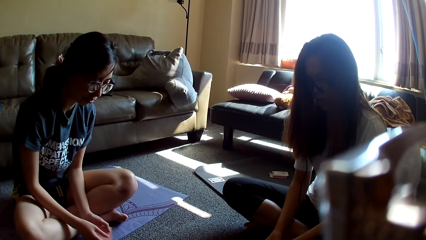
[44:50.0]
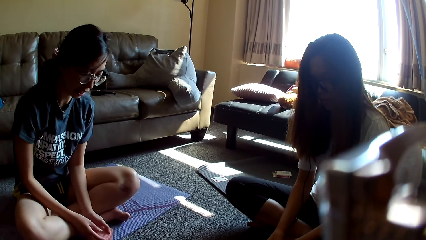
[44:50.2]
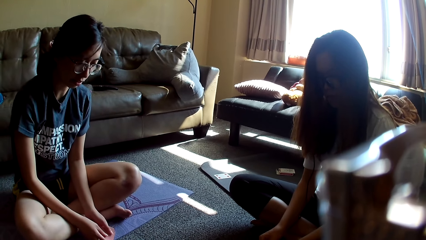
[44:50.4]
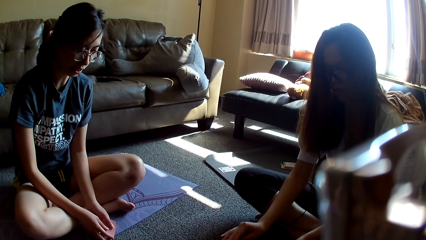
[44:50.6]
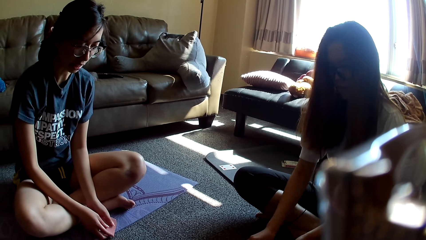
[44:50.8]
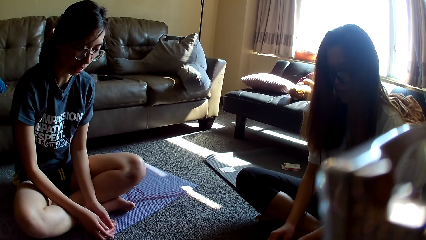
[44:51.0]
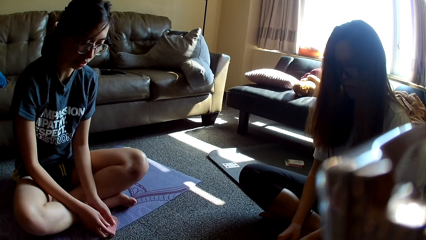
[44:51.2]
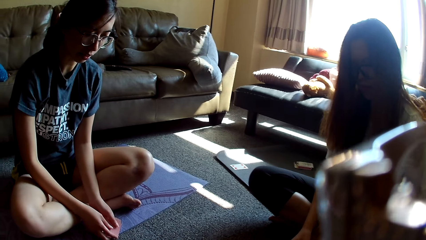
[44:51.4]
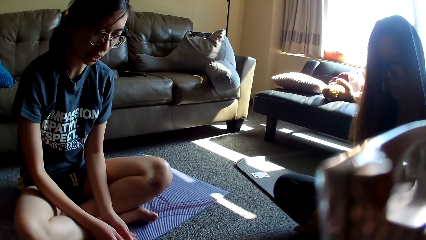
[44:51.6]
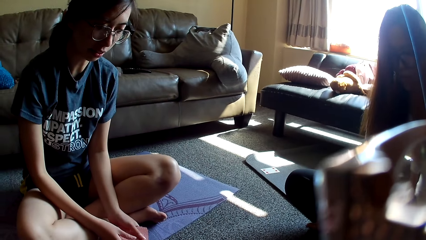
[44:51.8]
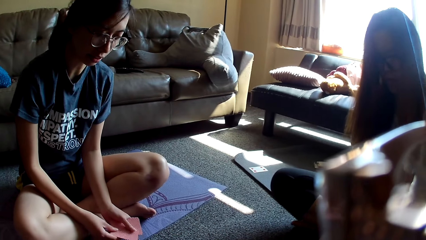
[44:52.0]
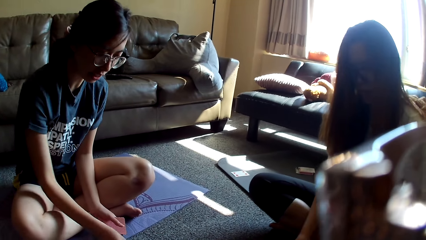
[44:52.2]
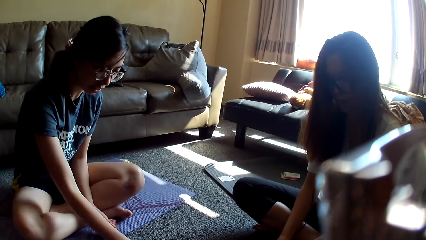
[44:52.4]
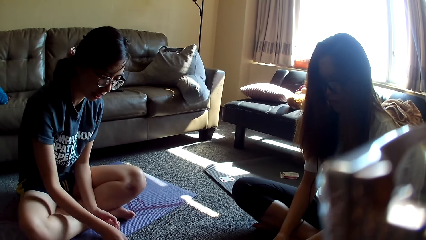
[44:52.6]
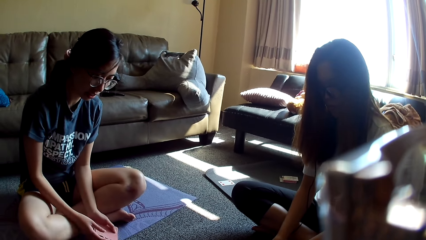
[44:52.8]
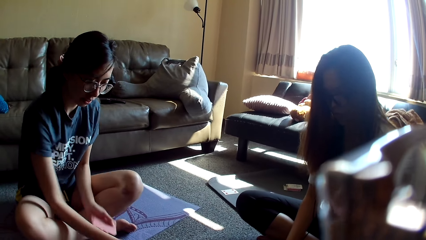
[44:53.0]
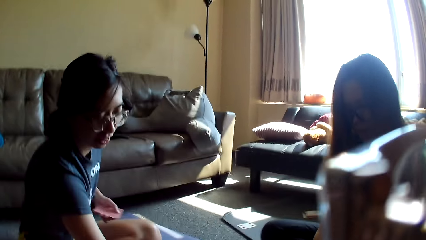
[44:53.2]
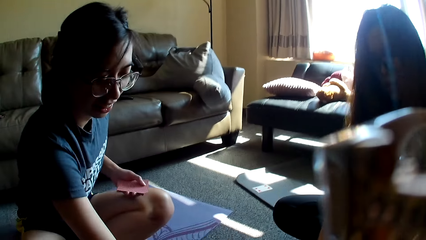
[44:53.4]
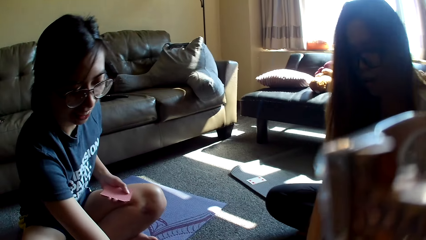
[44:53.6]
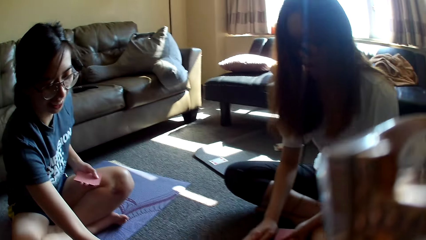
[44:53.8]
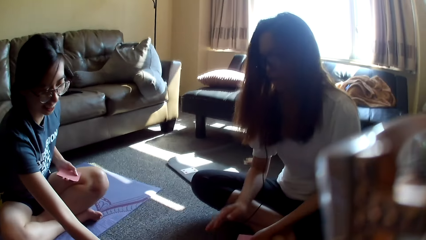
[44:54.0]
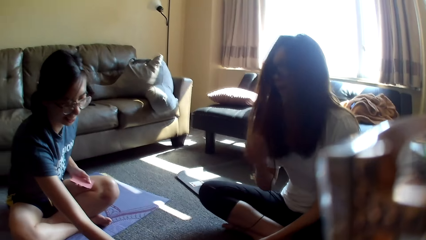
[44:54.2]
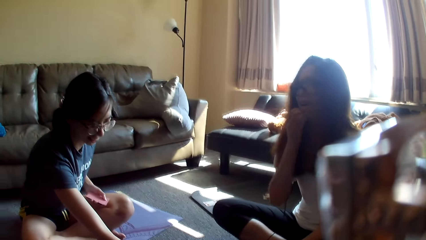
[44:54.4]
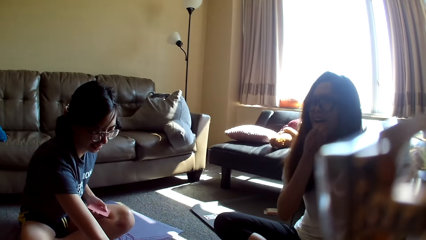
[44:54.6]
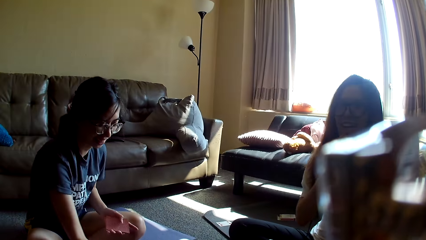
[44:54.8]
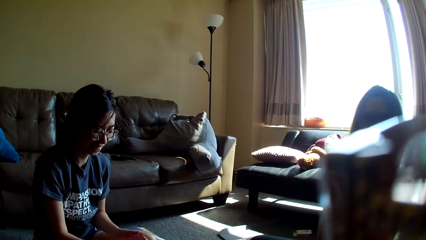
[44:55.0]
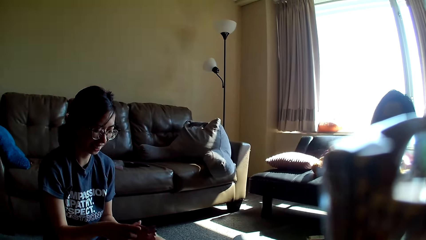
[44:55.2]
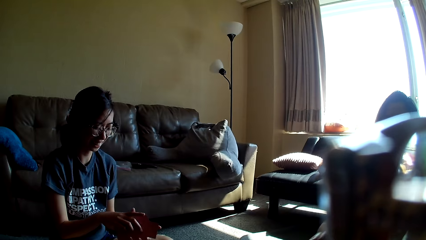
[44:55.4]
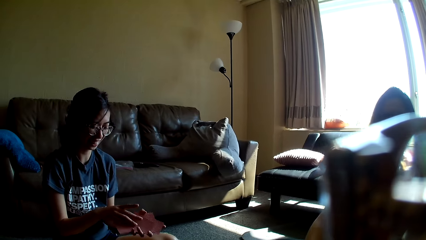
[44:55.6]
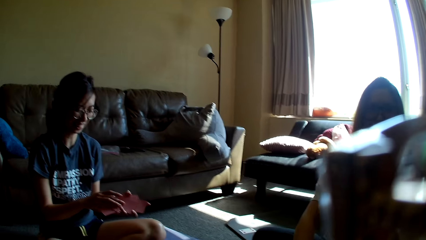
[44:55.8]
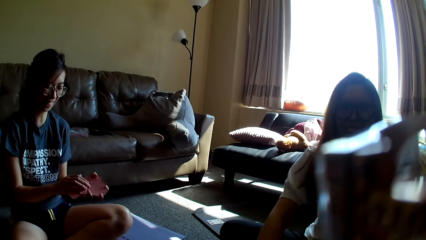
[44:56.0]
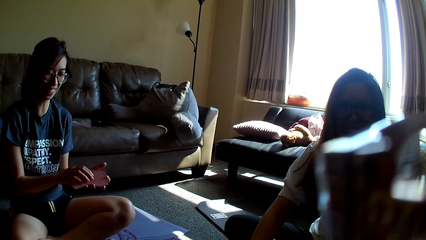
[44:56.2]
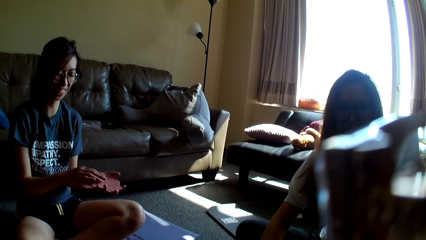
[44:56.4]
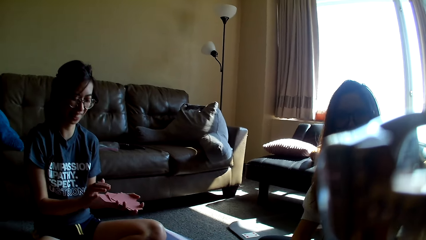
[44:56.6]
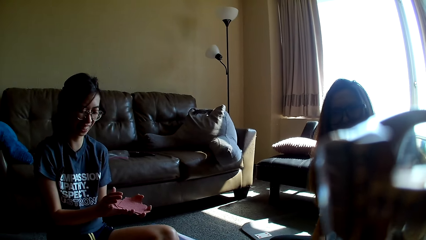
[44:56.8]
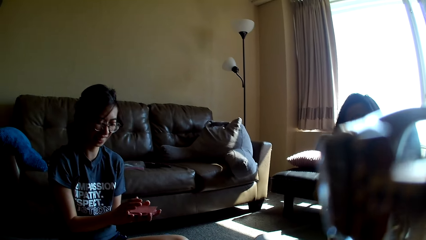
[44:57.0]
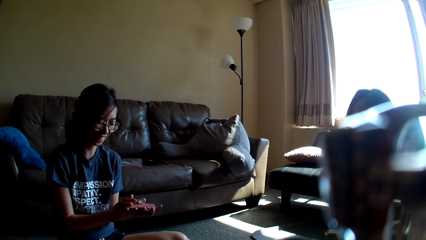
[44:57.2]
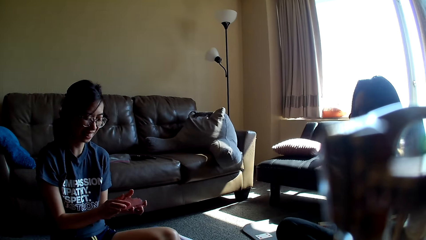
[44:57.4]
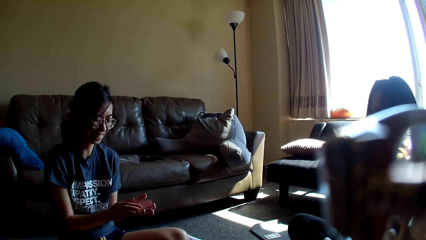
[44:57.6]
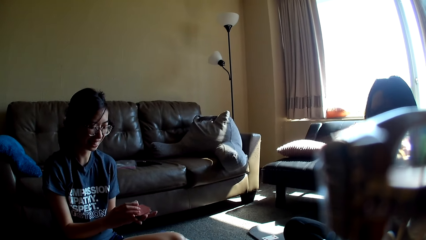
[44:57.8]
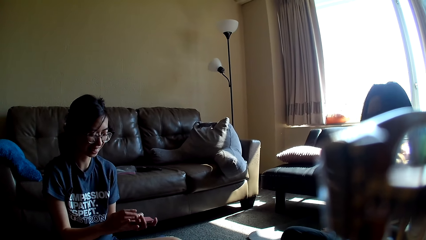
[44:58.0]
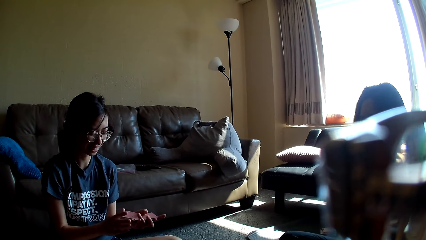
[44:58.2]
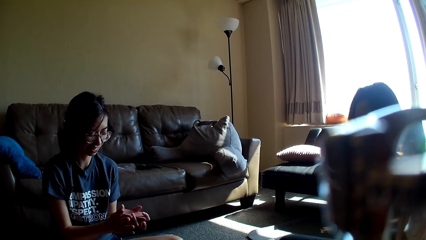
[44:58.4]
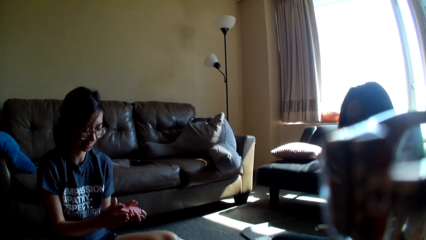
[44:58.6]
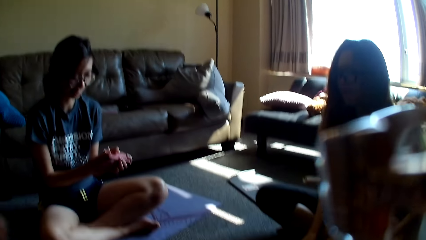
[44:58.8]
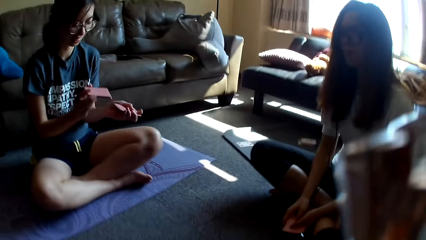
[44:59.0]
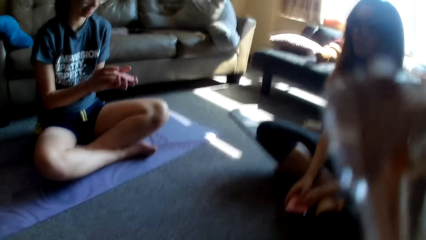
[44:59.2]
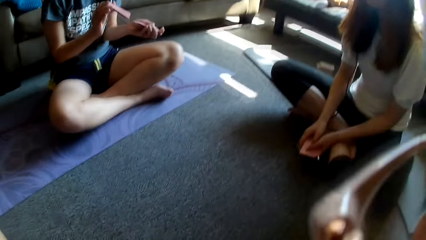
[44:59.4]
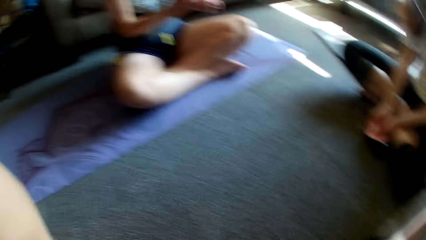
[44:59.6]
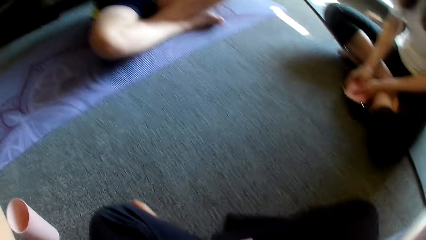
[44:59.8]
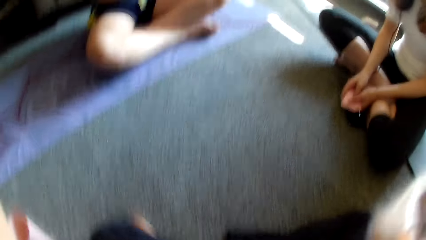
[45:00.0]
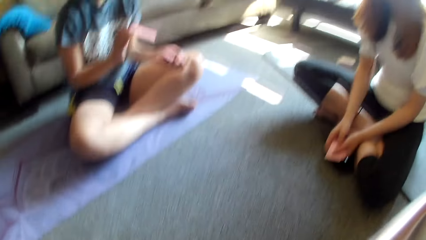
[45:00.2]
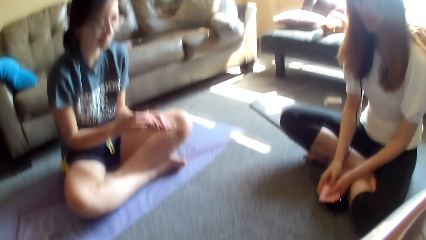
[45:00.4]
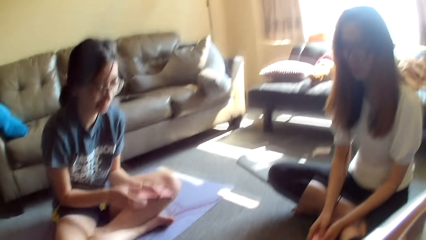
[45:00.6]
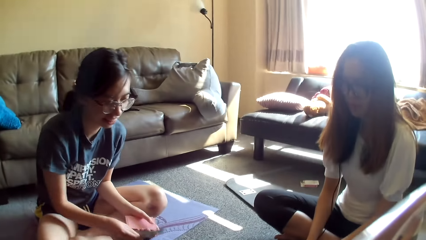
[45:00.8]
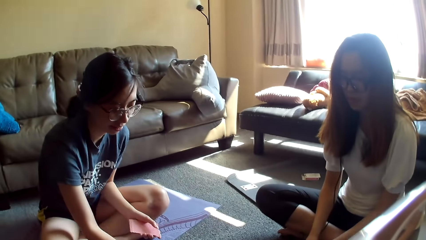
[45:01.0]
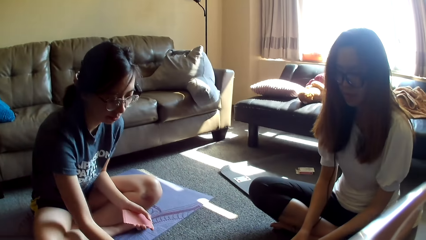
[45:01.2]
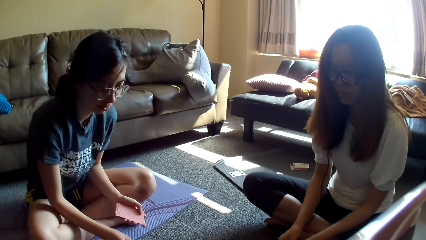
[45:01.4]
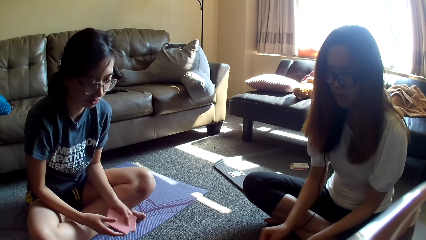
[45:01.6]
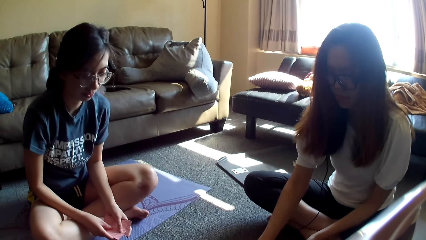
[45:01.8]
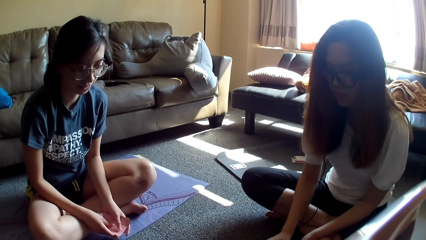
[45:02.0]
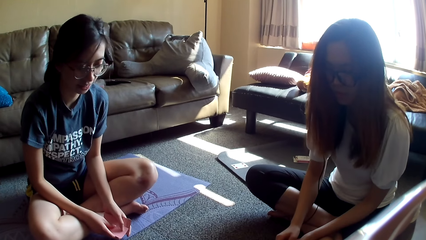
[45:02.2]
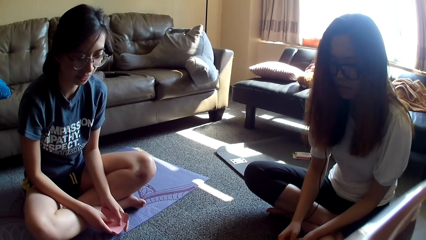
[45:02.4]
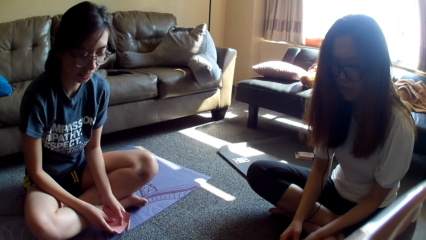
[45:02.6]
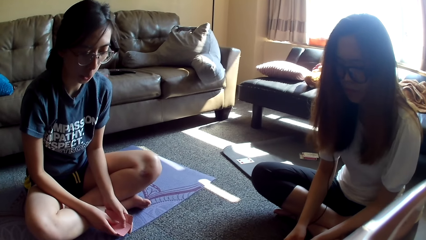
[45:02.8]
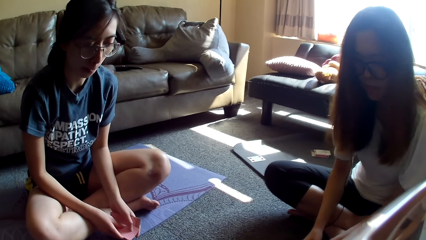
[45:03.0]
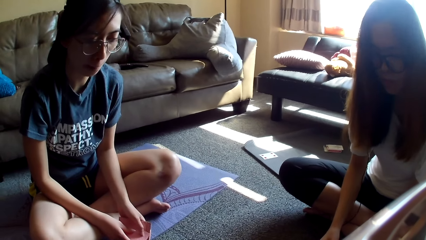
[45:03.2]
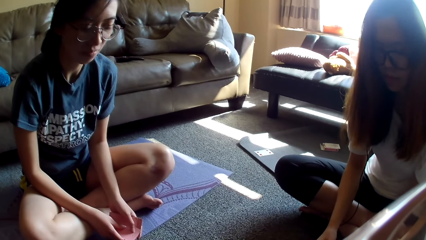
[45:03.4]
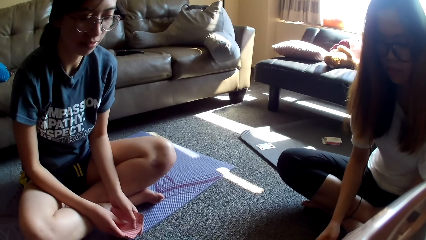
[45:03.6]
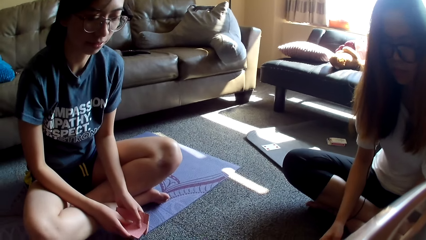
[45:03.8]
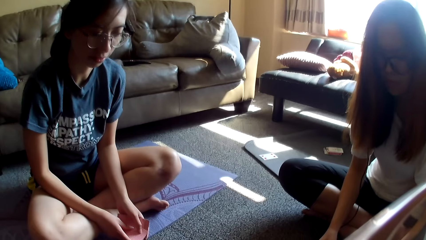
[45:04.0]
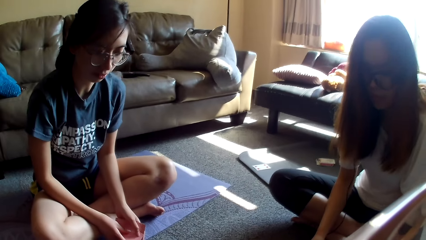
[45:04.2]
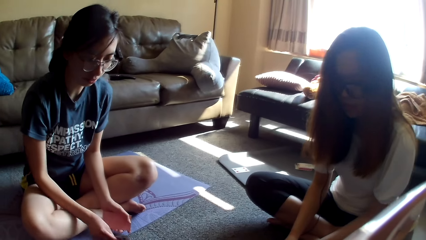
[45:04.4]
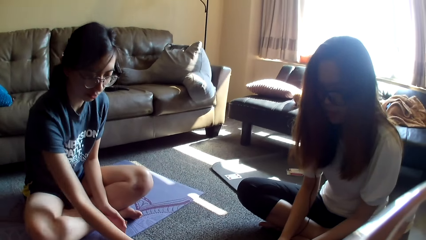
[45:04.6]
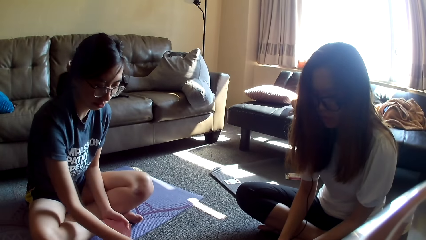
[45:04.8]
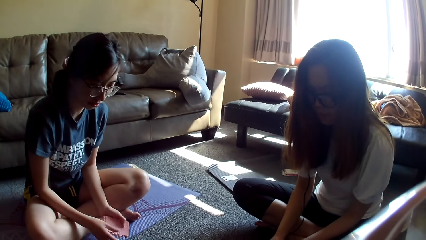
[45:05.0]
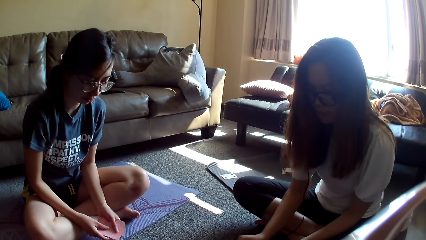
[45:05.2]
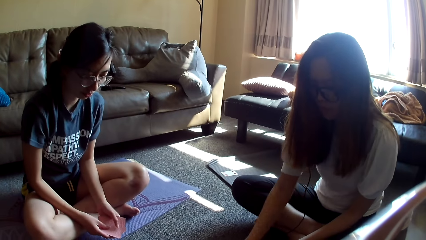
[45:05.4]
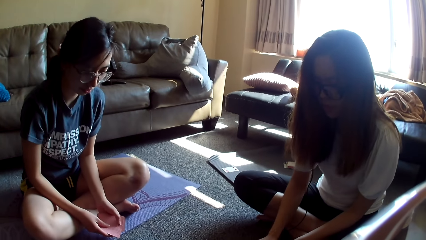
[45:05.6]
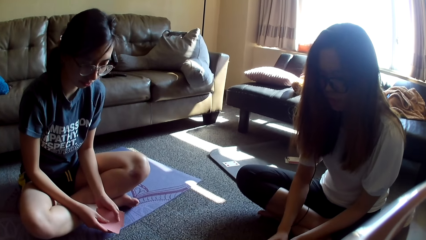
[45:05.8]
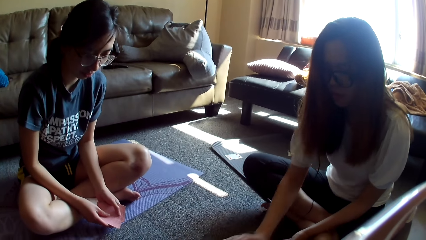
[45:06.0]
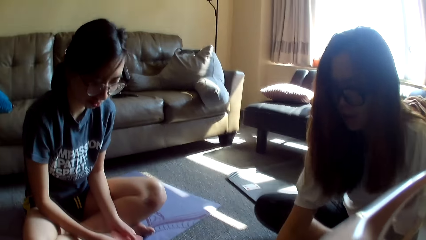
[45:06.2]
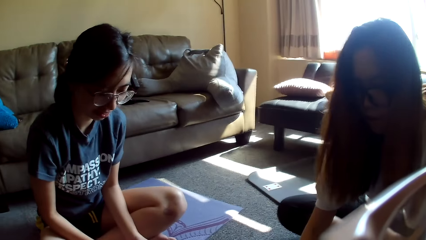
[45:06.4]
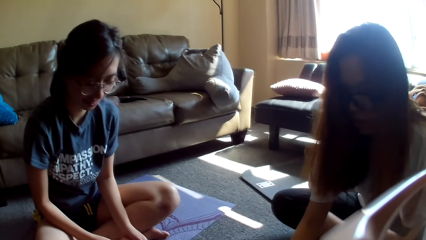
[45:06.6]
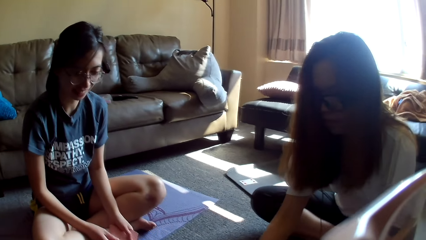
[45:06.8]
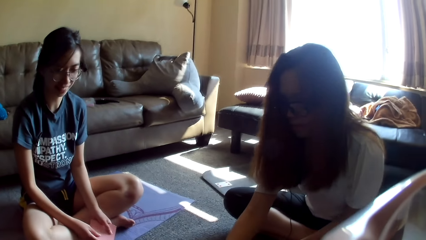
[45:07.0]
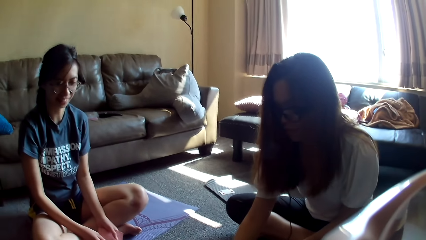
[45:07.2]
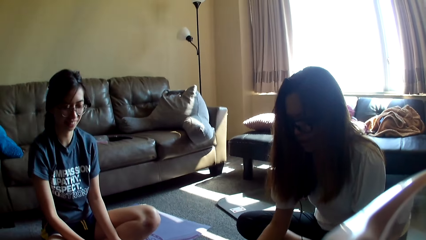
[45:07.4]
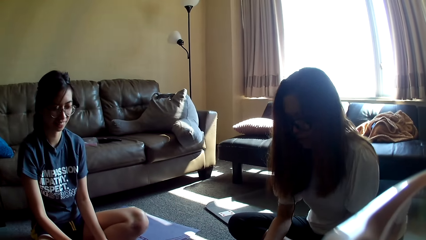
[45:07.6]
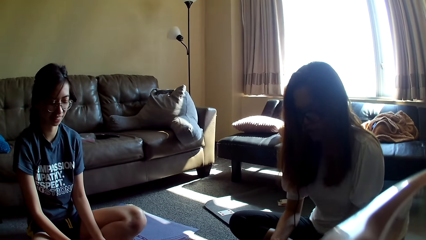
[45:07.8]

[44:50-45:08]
A lady drops the card game and holds the card game. Another lady moves a hand and places a card on the floor. The first lady holds the card game, places a card on the floor, grabs the card game, and taps on the floor. The other lady lifts a hand, touches her face, and covers her mouth. The first lady holds the card game and shuffles the cards. The other lady holds the card game. The camera wearer looks around. The first lady places a card on the floor. She places a card on the floor again. She holds the card game. The other lady drops the card game. The first lady holds the cards. The other lady holds the card game. The camera wearer looks around. The first lady drops the card game and holds the card game. The other lady drops the card game and grabs the card game.
